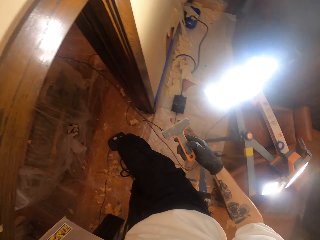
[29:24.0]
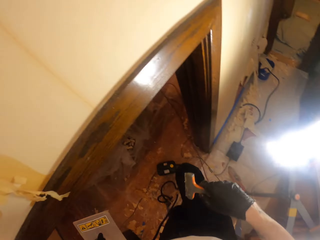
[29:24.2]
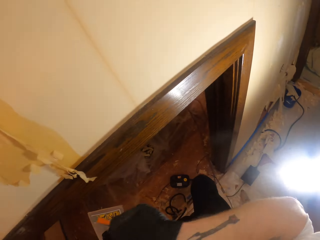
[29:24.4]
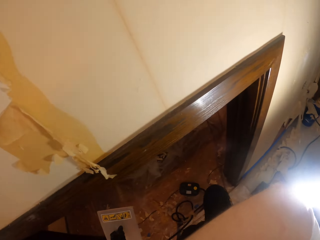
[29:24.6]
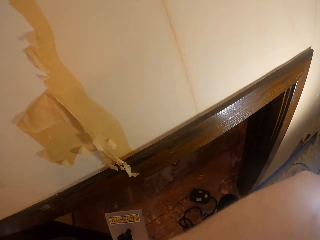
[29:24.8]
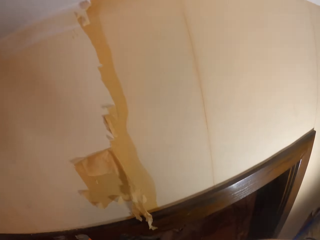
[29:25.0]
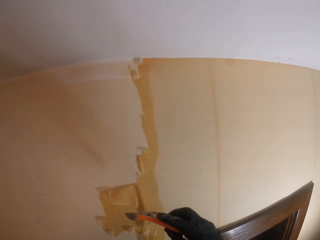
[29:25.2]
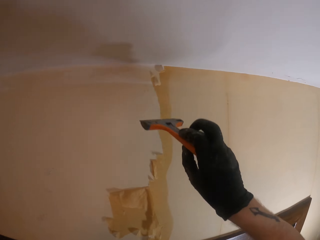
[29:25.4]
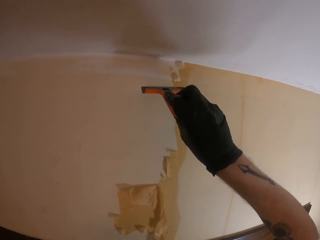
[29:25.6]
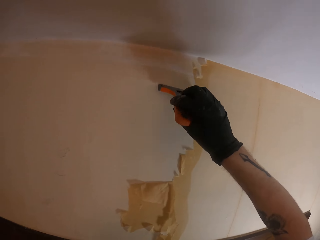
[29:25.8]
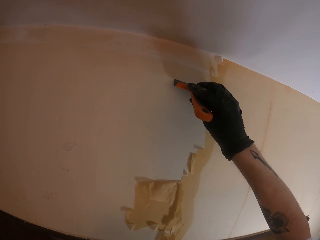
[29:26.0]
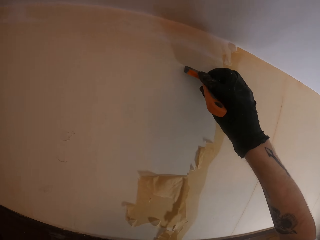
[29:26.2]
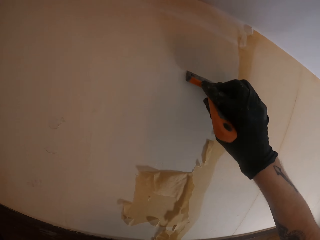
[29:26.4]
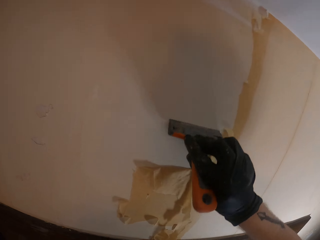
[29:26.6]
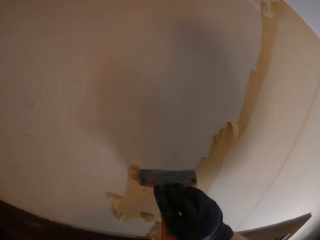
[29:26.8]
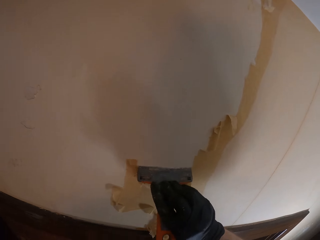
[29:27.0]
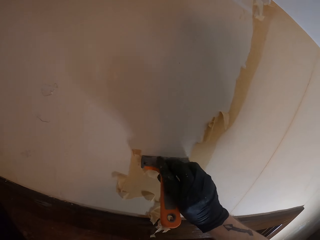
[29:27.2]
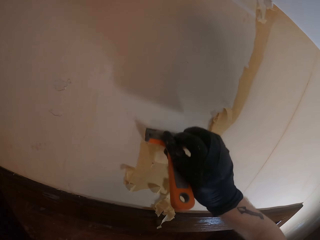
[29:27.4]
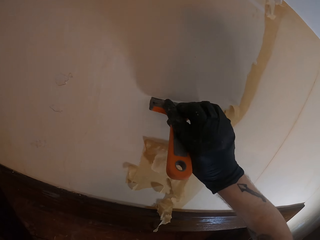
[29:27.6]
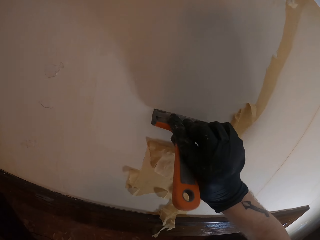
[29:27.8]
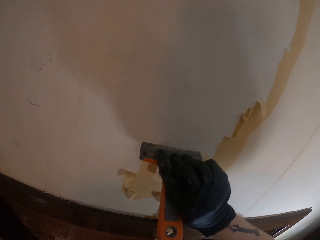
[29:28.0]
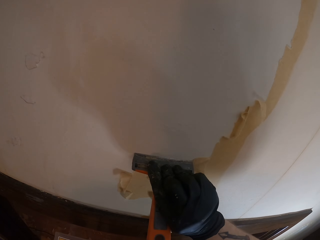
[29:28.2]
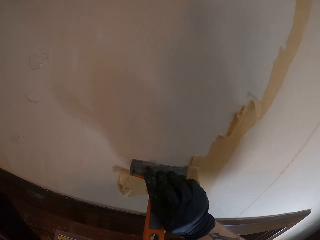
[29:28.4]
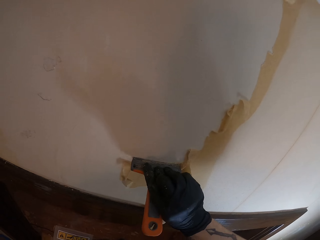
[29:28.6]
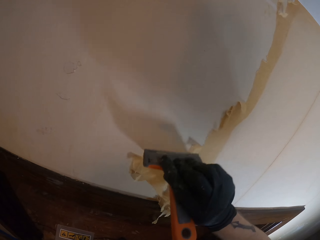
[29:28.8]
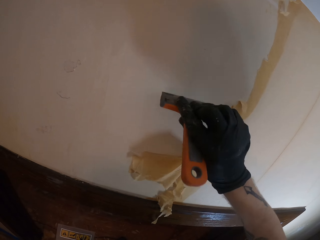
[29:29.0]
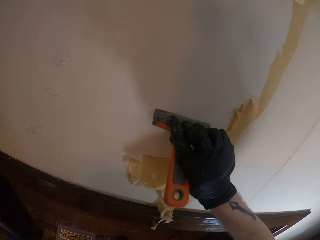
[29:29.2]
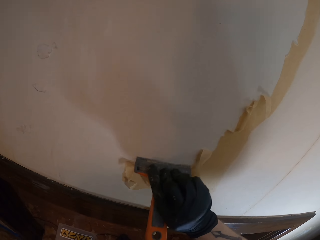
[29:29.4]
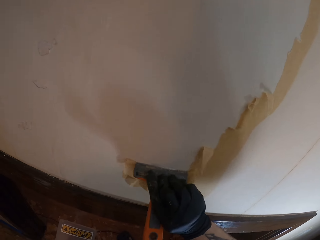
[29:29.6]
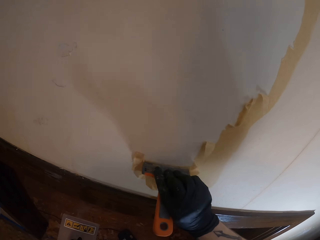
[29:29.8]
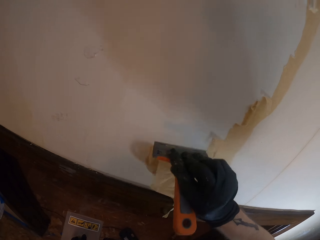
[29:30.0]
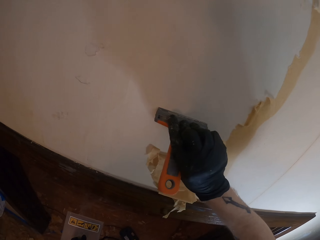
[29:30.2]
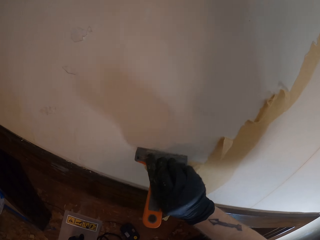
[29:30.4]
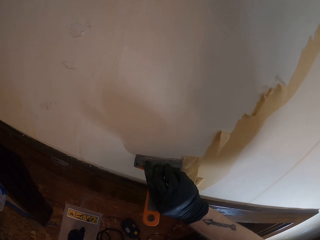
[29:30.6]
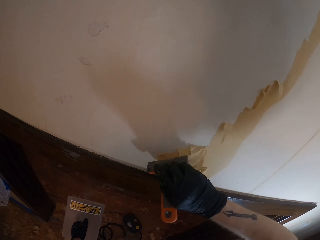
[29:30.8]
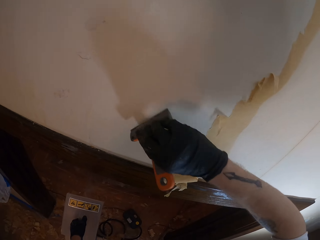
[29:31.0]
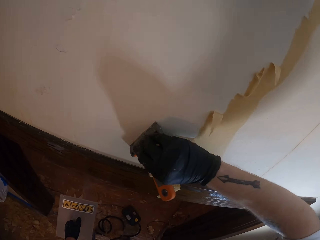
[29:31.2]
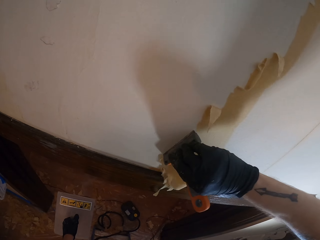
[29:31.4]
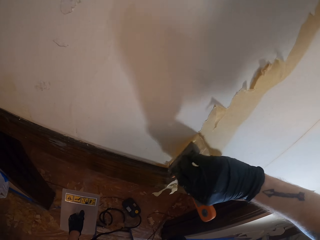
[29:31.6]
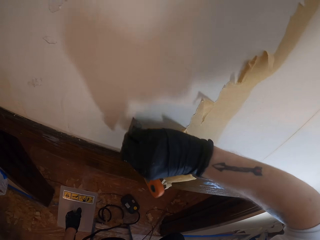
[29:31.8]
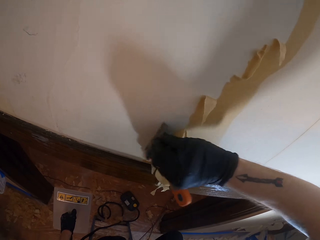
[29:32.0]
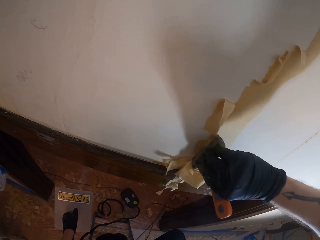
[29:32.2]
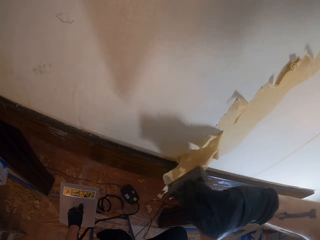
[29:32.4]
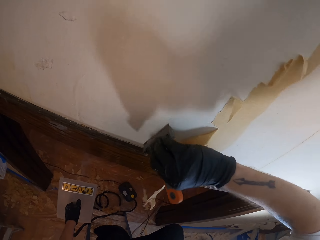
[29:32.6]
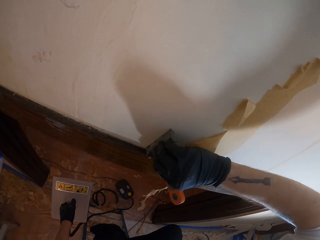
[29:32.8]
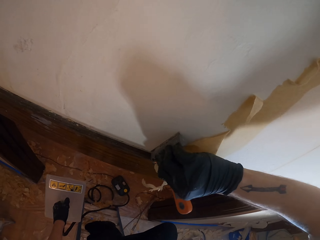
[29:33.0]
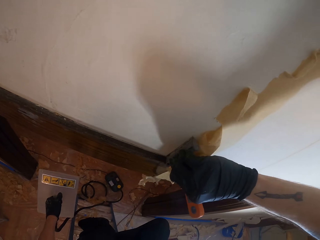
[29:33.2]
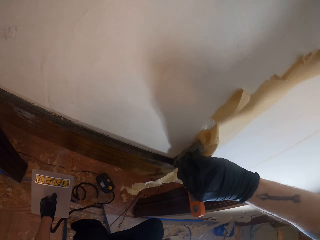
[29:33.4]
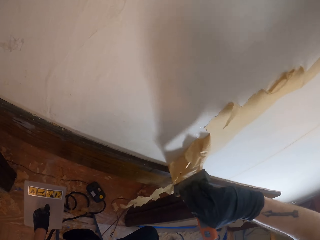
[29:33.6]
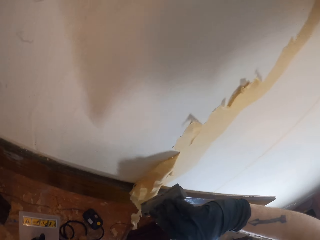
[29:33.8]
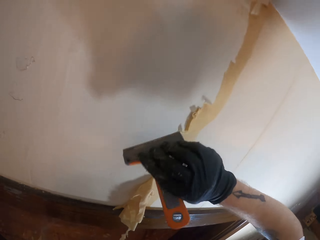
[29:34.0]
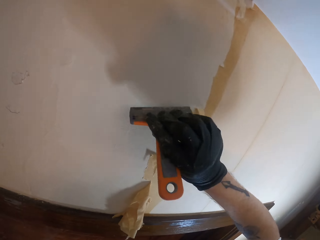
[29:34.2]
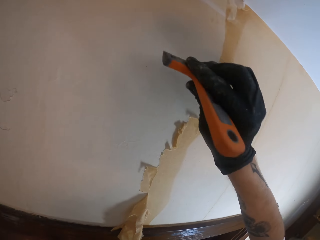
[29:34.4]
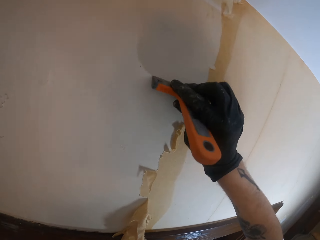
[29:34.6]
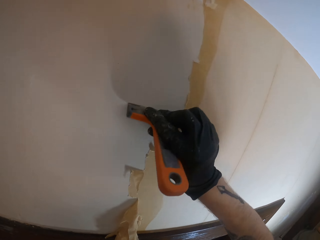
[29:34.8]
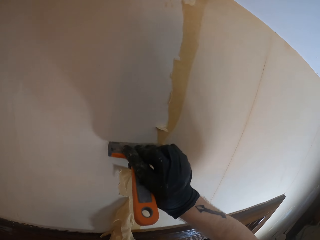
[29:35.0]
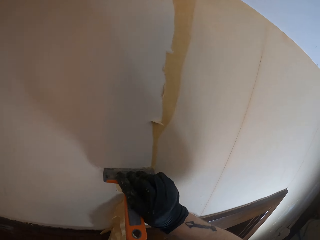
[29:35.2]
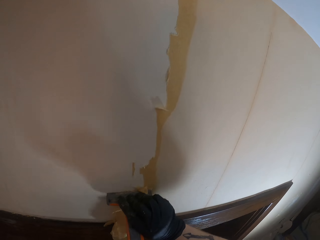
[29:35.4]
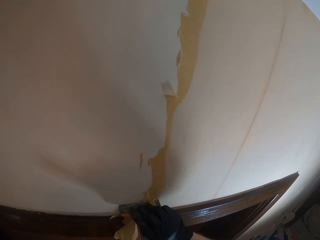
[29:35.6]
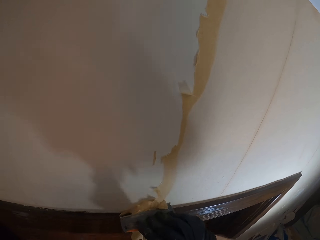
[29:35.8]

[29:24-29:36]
The camera wearer turns around. They remove wallpaper with a wall scraper.

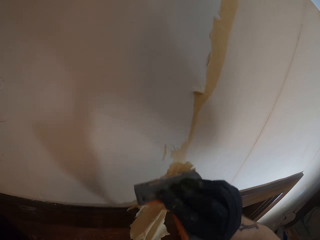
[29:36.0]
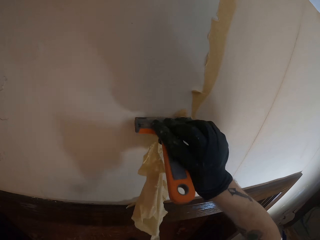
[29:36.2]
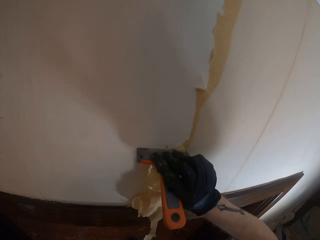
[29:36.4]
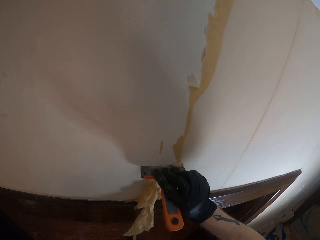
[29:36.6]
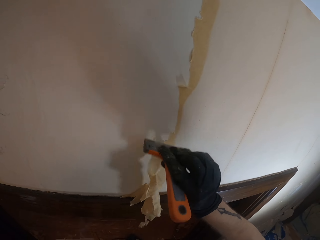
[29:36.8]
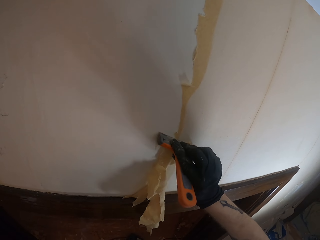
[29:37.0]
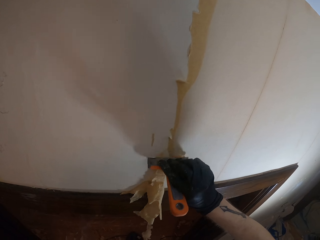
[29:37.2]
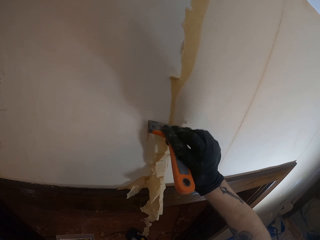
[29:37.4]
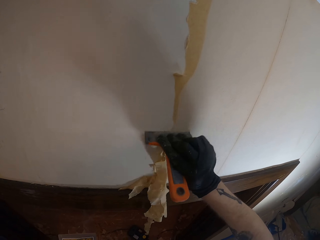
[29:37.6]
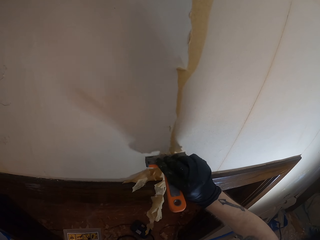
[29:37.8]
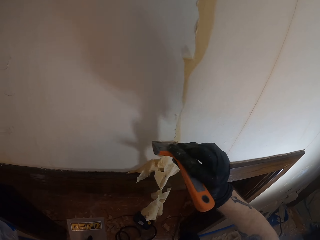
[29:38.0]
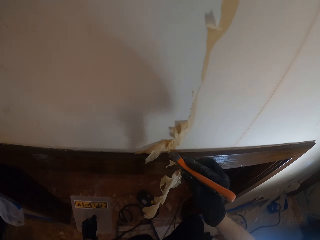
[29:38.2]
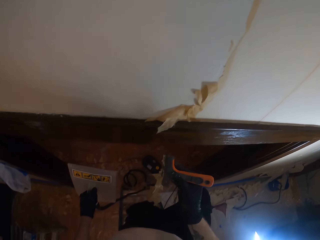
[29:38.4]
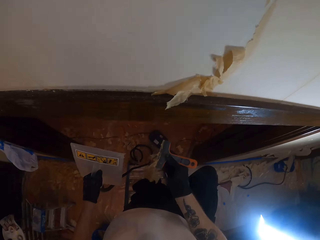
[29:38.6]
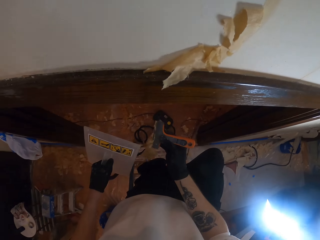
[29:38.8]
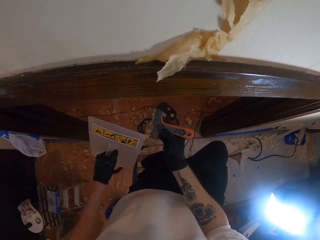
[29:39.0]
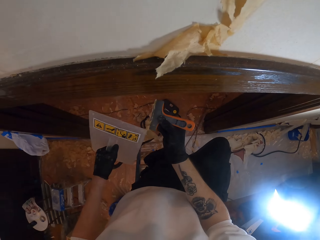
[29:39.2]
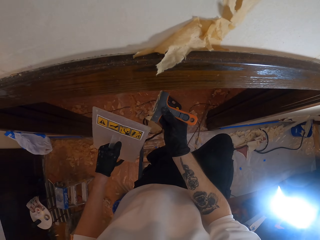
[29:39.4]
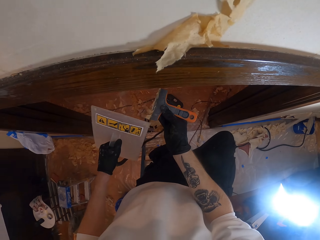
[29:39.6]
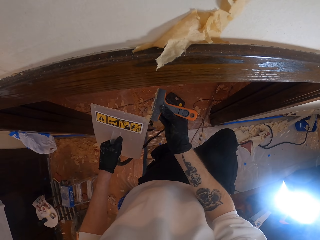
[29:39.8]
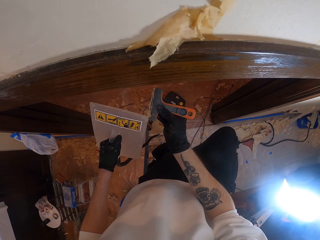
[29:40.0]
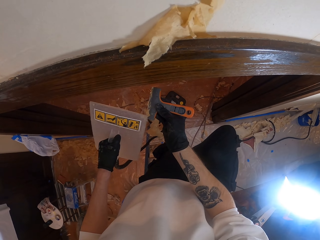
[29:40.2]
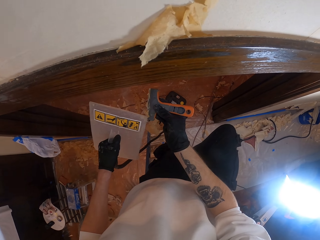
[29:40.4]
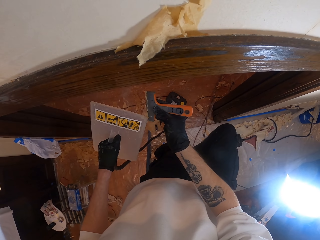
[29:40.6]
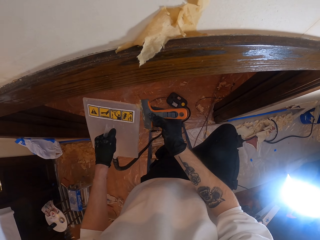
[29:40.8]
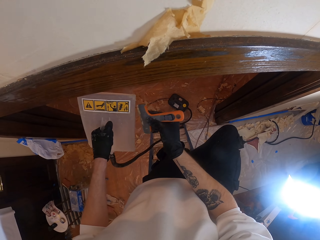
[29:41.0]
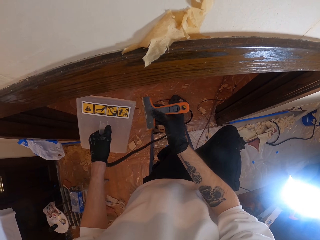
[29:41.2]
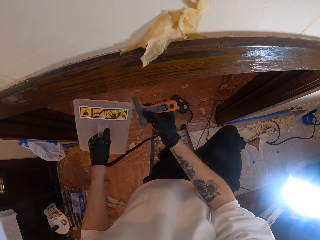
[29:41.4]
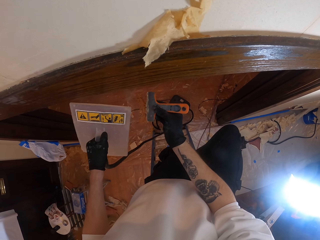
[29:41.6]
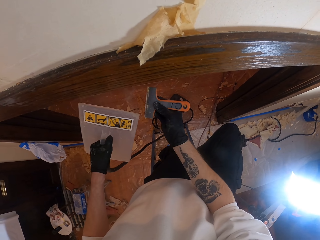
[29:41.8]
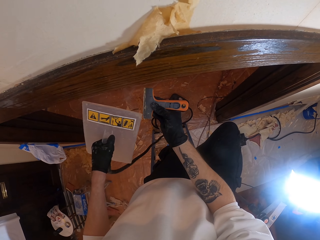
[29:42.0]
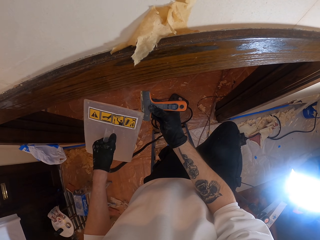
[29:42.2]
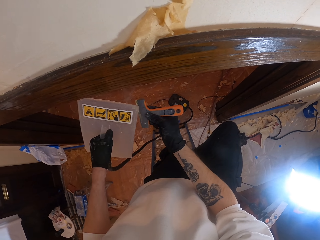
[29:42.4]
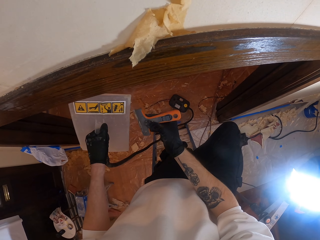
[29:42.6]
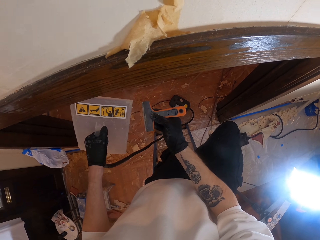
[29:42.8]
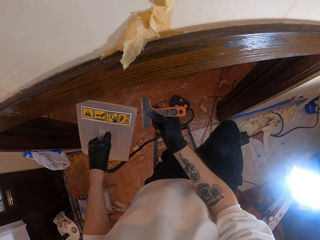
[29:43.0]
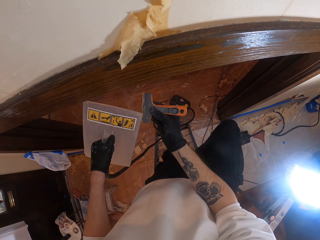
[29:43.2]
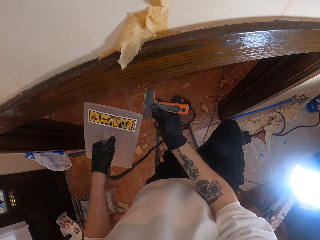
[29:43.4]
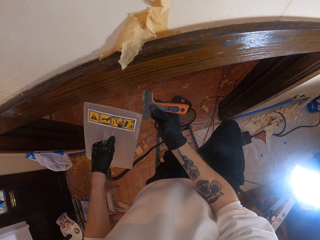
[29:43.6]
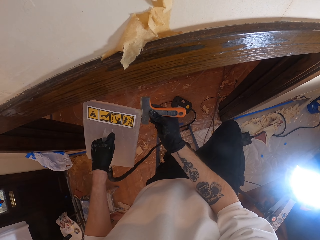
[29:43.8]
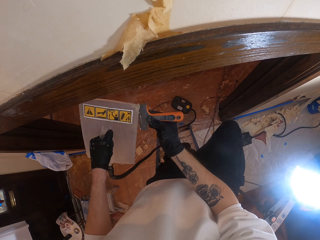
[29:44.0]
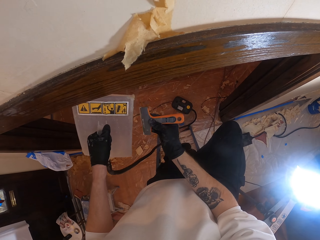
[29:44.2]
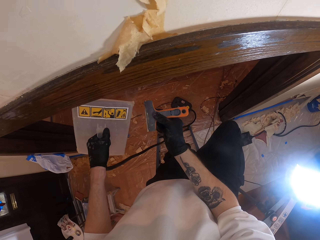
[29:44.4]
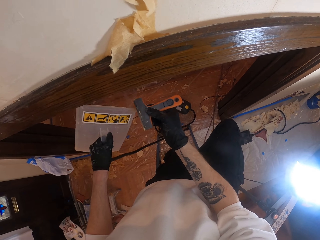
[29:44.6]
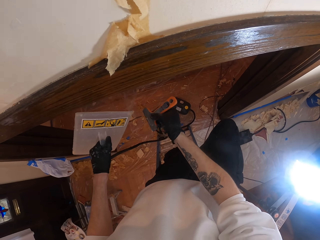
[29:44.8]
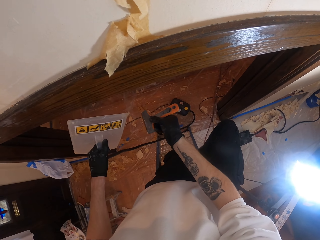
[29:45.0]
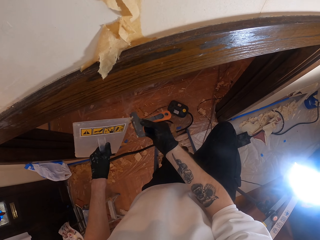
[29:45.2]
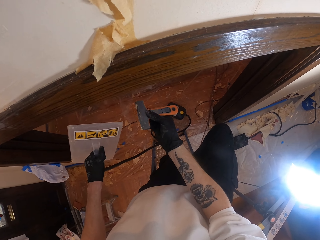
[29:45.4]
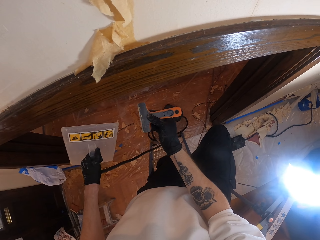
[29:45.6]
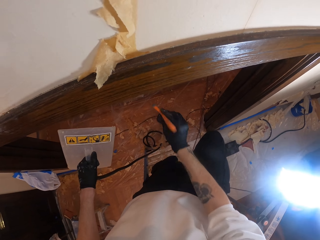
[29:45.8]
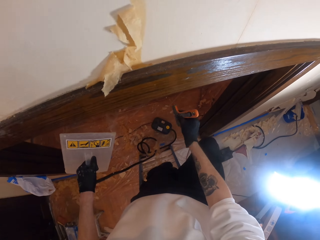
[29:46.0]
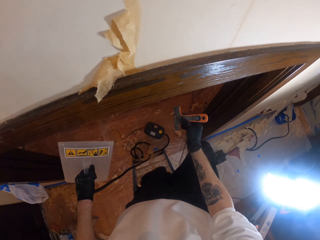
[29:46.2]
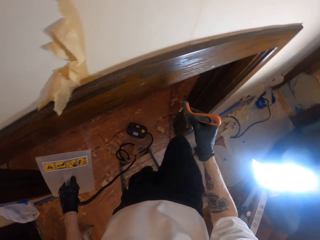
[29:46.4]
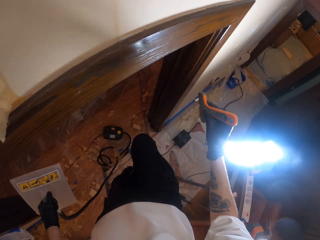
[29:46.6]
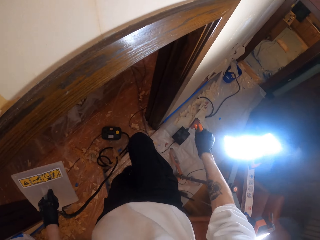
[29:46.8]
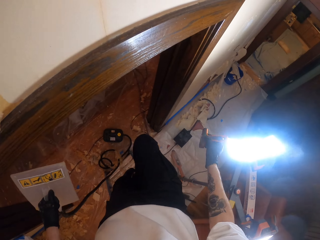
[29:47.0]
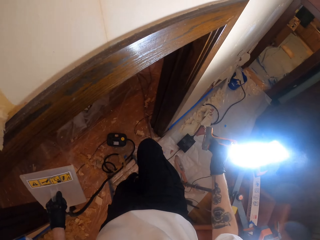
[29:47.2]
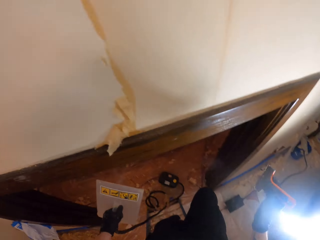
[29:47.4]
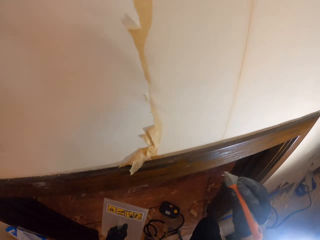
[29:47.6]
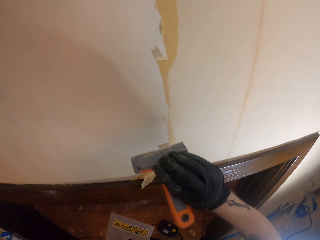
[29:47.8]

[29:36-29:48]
The camera wearer removes wallpaper pieces from a scraper with a wallpaper remover steamer.
